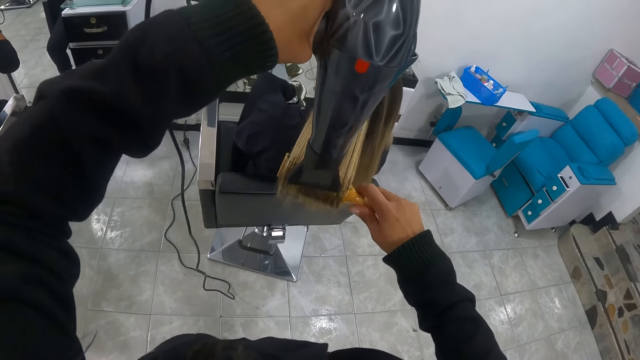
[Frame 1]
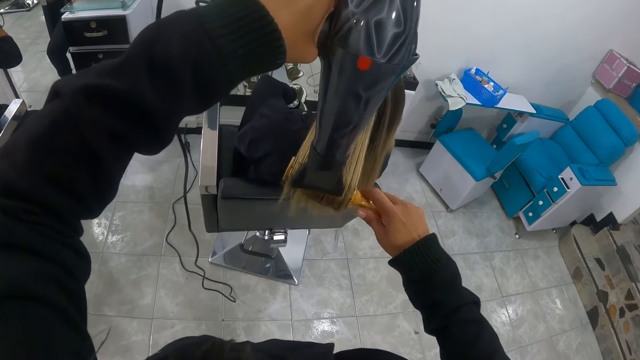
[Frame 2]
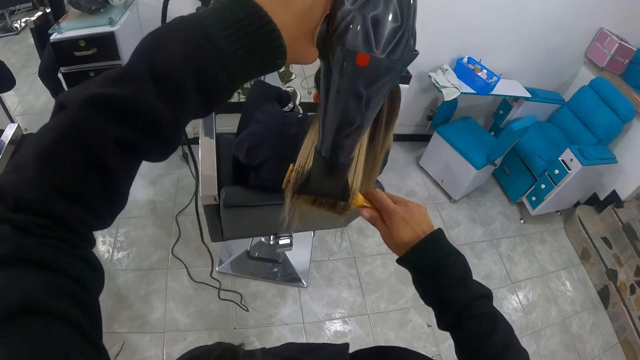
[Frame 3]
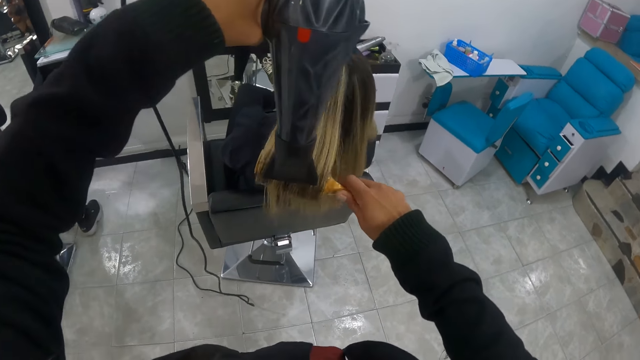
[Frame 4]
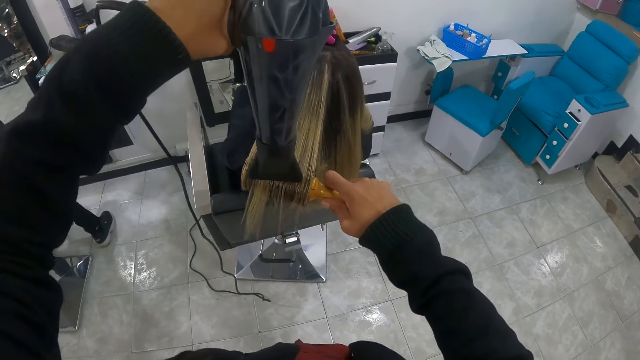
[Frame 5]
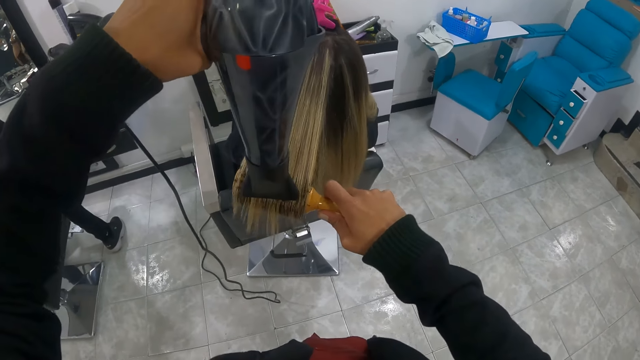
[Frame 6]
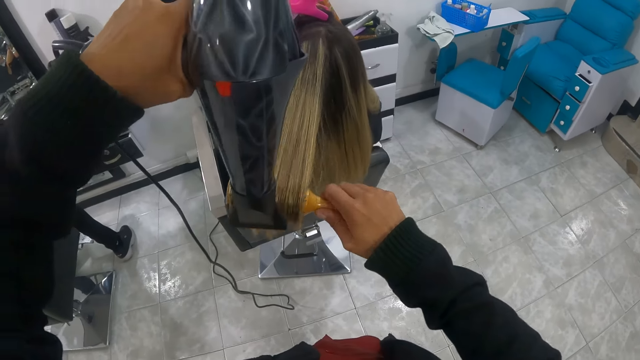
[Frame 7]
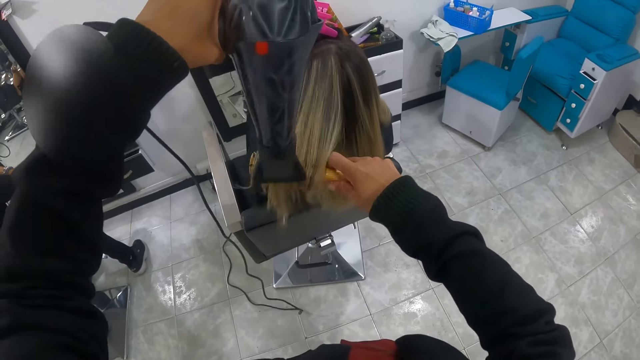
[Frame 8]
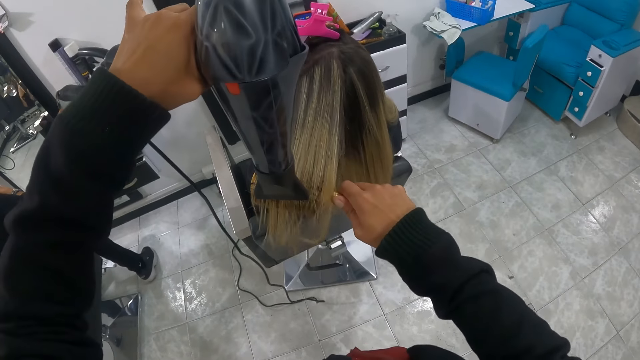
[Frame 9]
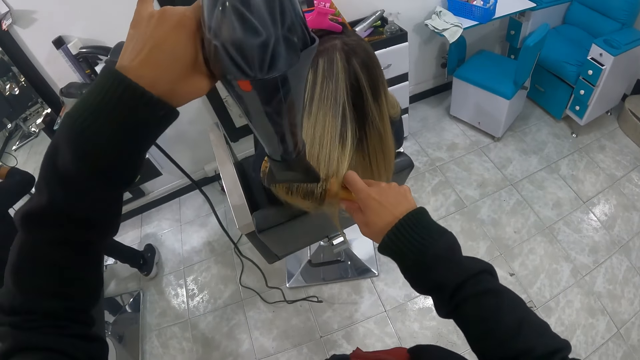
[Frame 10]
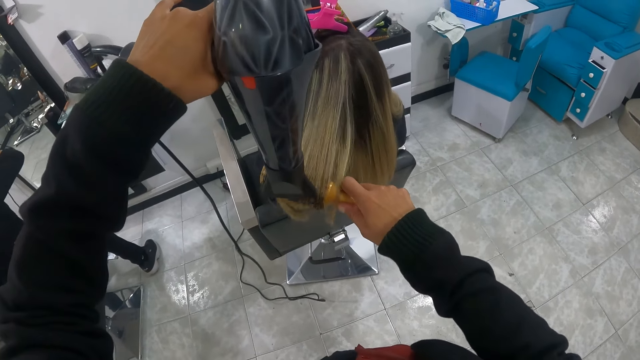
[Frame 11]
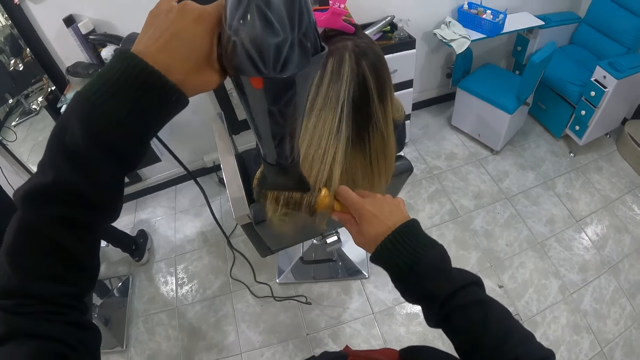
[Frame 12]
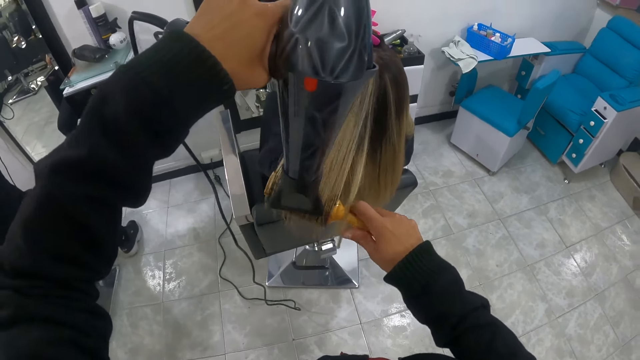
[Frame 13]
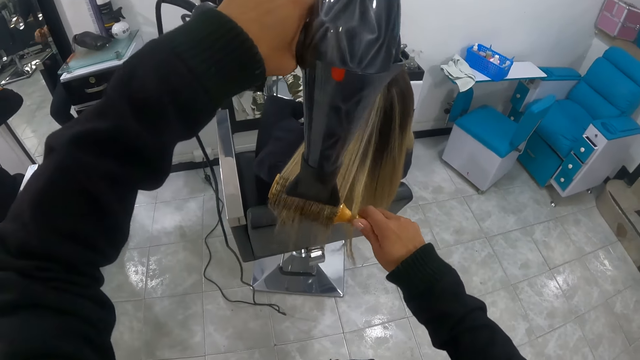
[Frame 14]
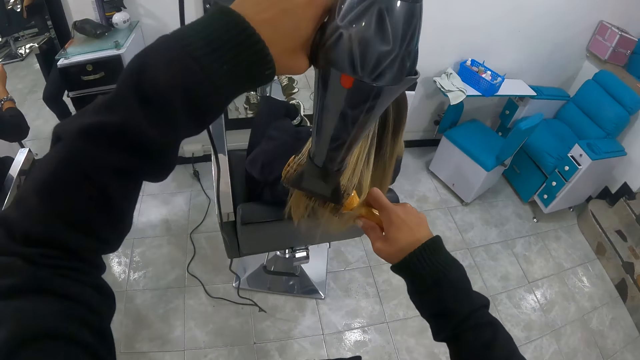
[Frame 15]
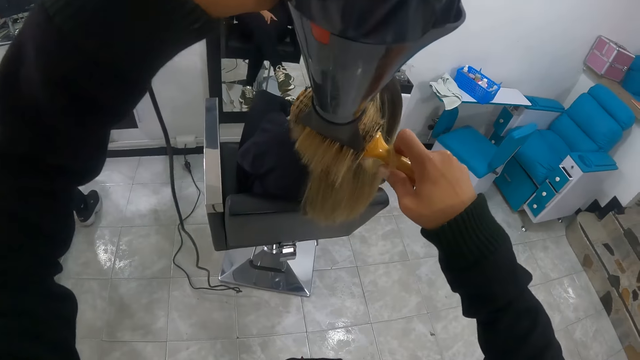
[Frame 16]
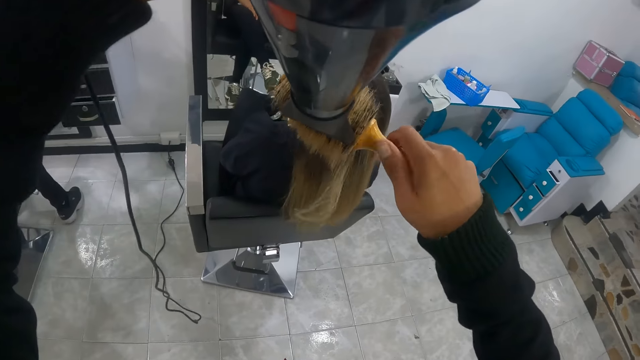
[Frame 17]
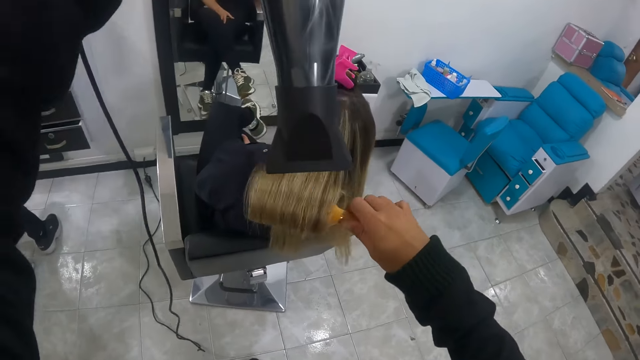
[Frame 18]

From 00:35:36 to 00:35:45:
The camera wearer coils the hair with the hair brush. They blow-dry the hair with the blow-dryer.

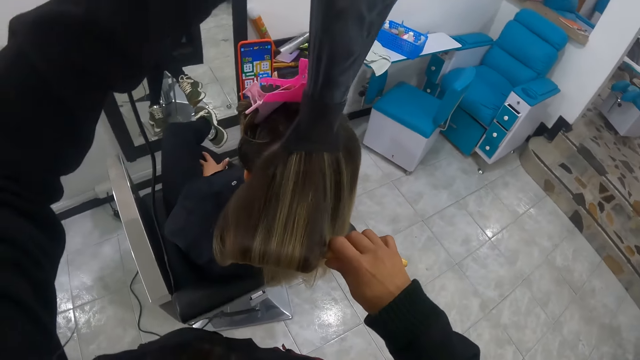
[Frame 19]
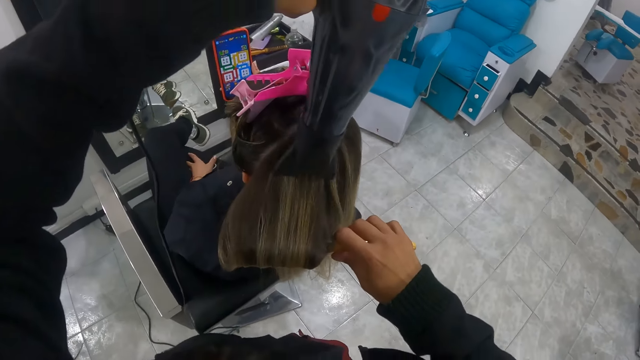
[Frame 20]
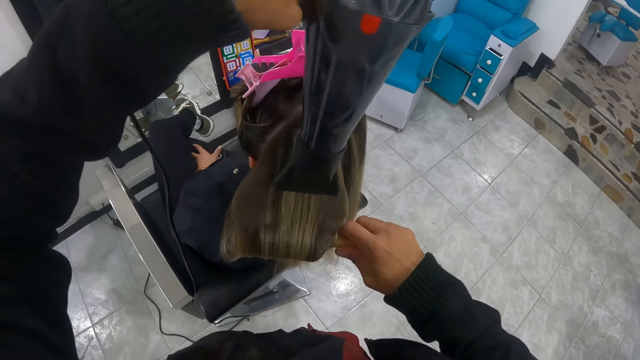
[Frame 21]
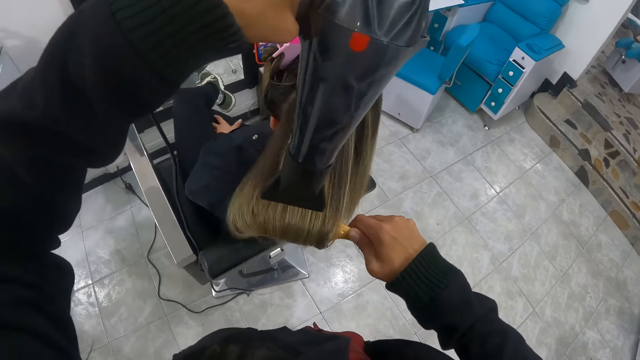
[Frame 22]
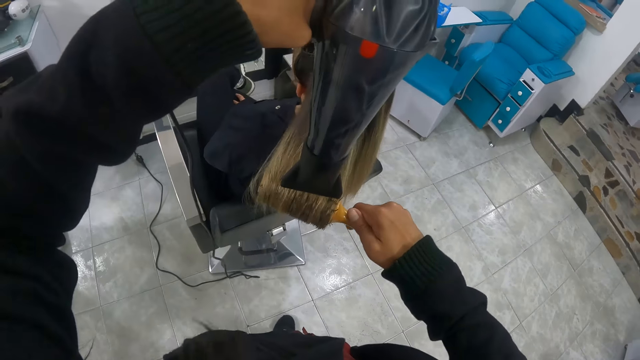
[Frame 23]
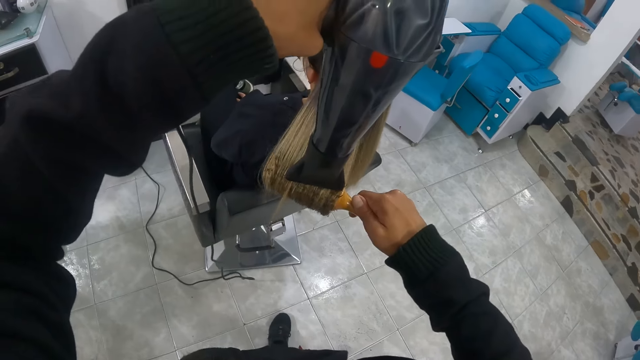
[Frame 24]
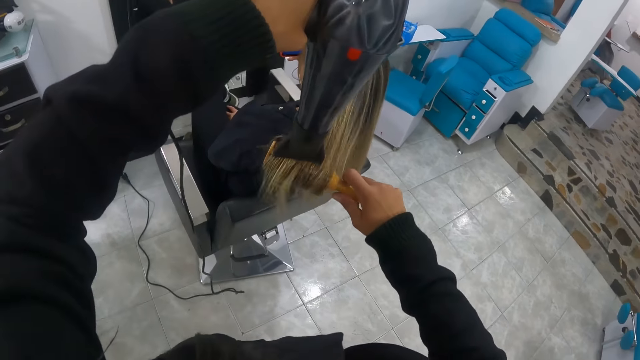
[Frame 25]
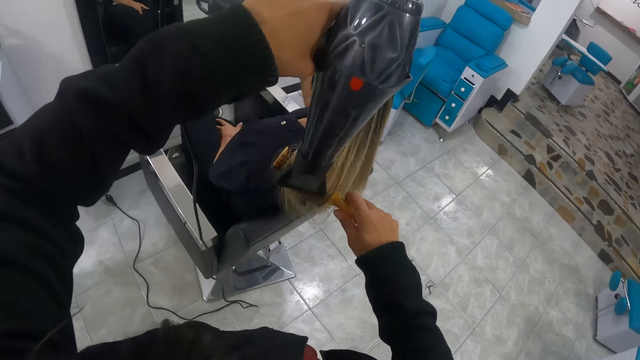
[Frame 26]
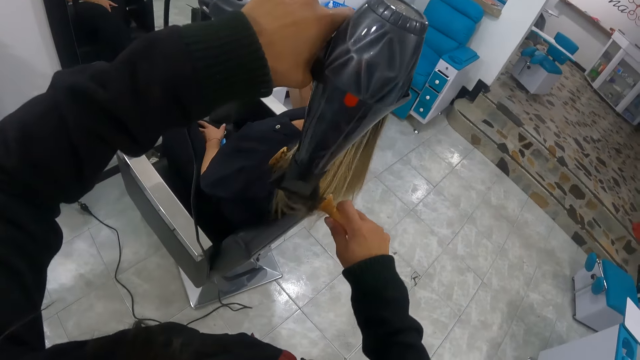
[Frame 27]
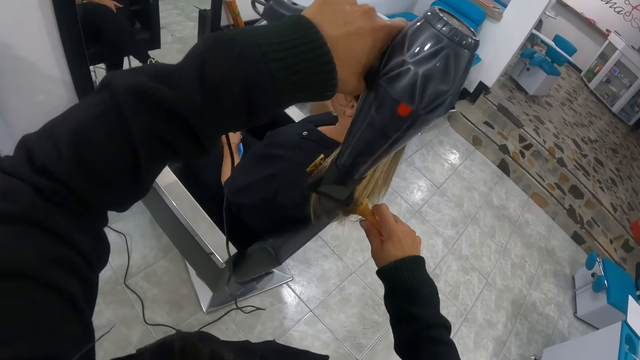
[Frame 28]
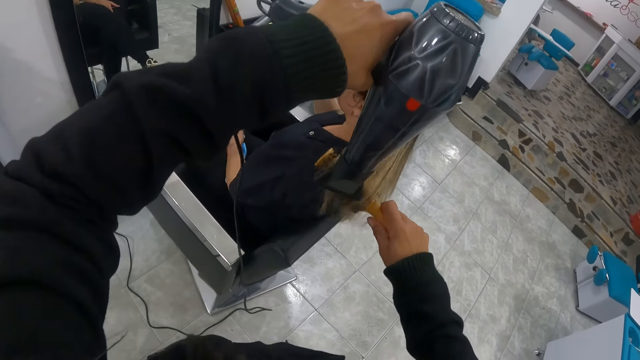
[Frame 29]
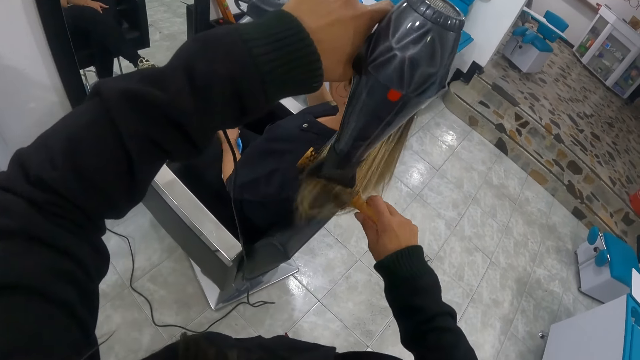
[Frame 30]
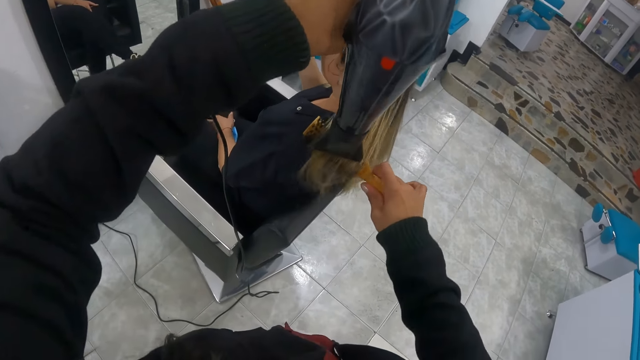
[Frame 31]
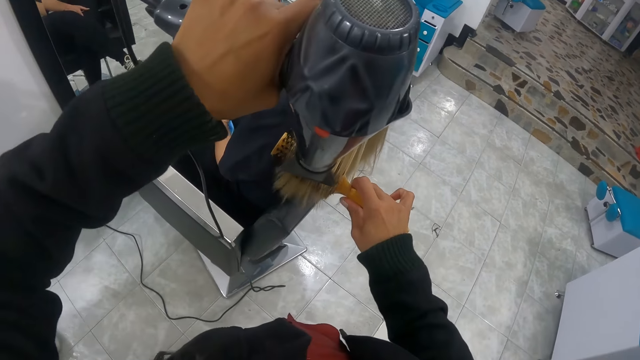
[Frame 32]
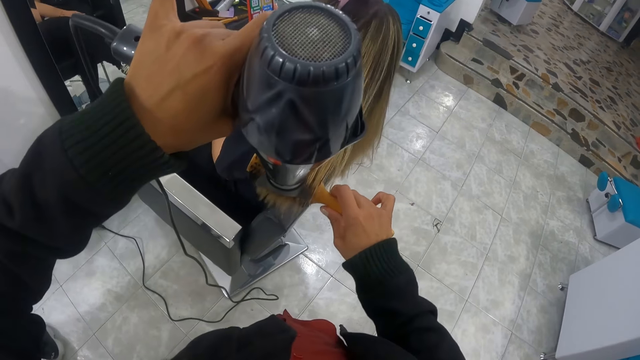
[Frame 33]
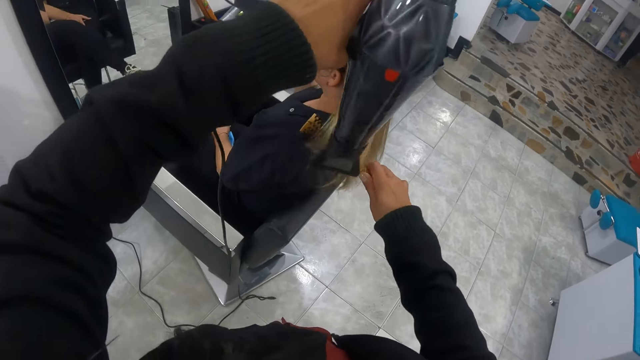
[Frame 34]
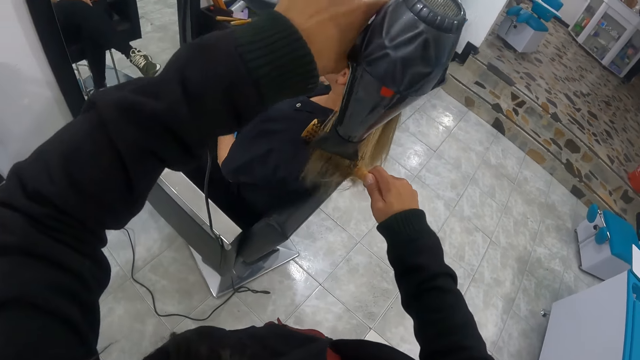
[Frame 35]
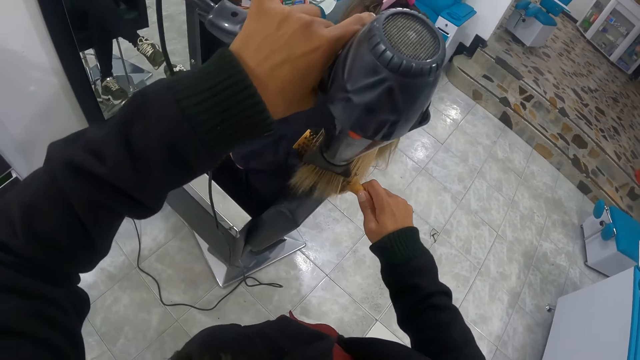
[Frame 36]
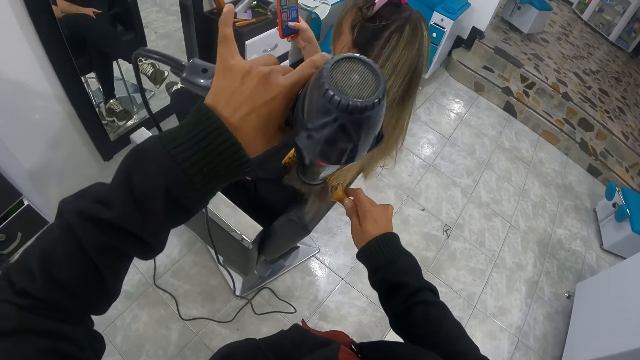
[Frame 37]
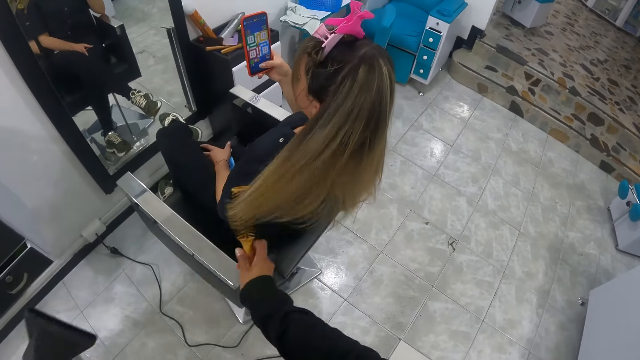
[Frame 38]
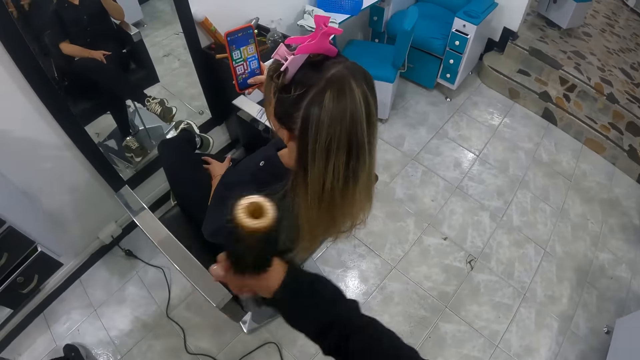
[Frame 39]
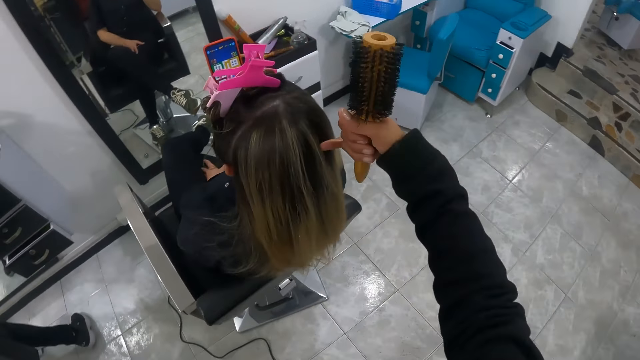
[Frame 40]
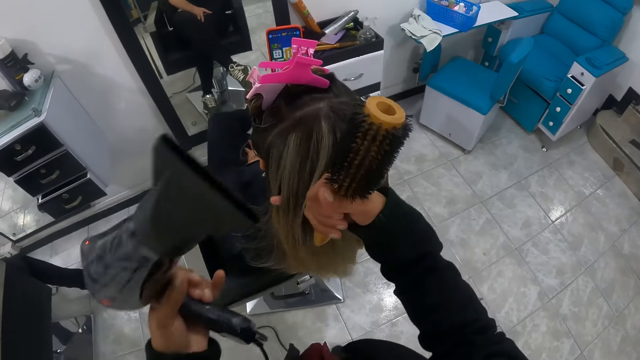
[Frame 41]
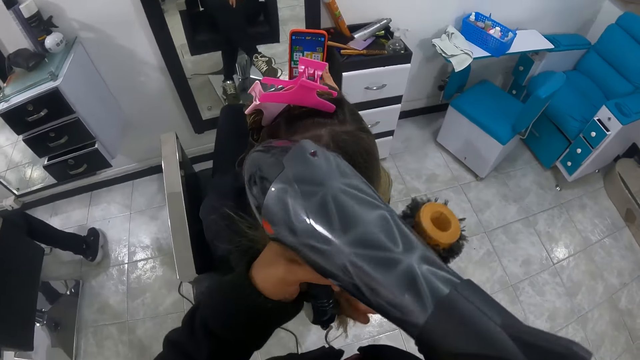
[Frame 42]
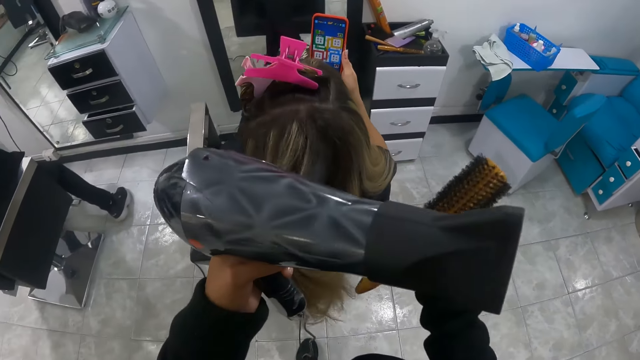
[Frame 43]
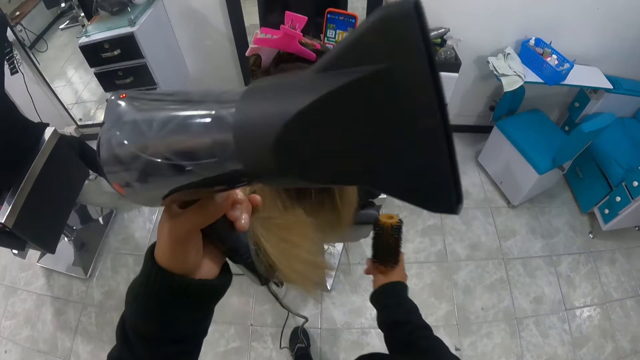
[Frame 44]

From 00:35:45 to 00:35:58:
The camera wearer blow-dries the hair with the blow-dryer. She blow-dries the hair with the blow-dryer again. She coils the hair with the hair brush. She rolls the hair of the woman on the brush in her right hand. She touches the hair with a finger.
